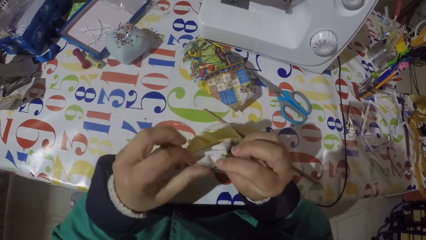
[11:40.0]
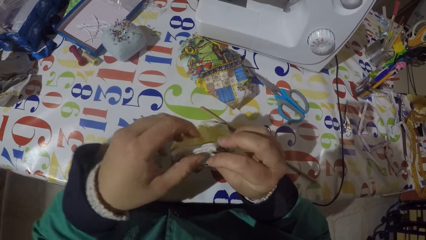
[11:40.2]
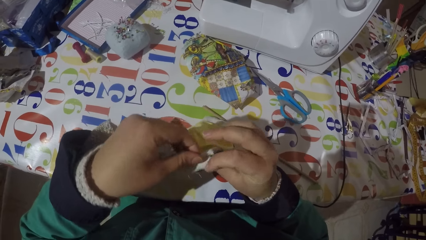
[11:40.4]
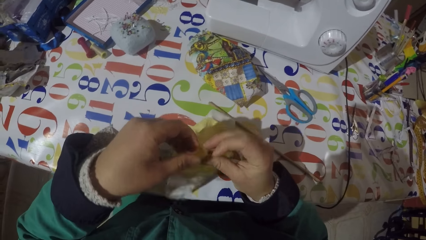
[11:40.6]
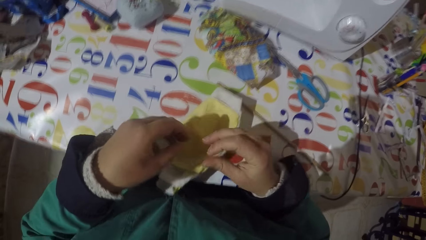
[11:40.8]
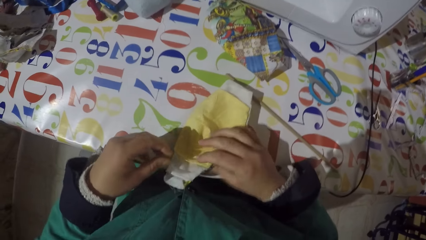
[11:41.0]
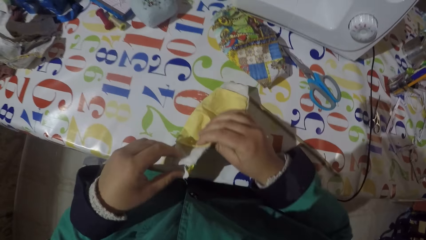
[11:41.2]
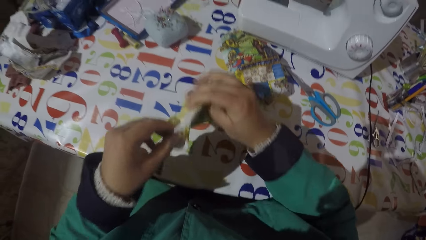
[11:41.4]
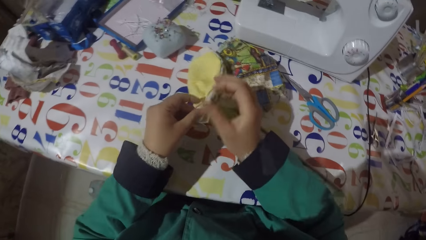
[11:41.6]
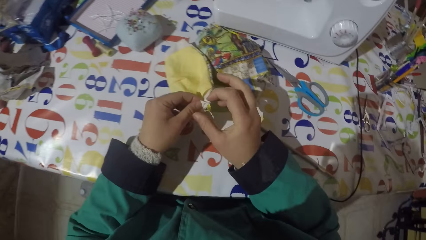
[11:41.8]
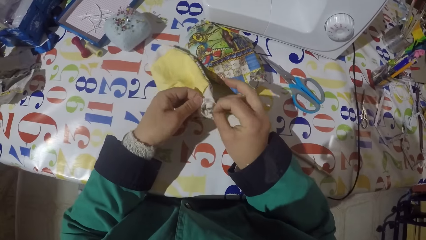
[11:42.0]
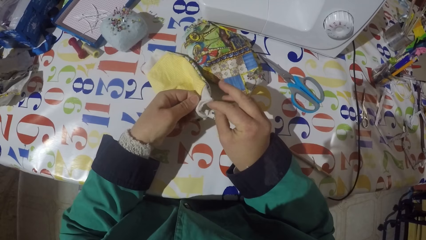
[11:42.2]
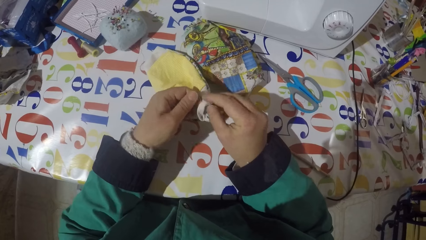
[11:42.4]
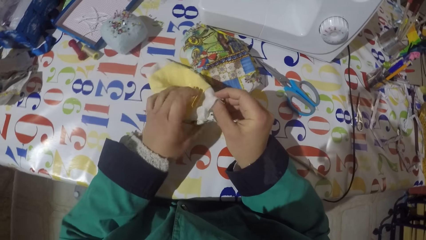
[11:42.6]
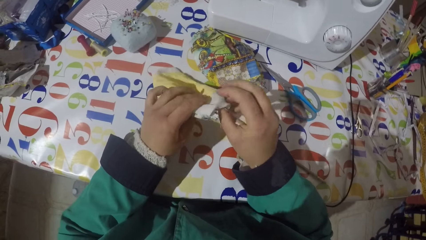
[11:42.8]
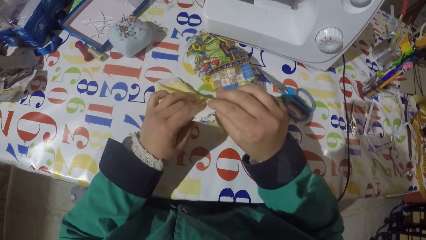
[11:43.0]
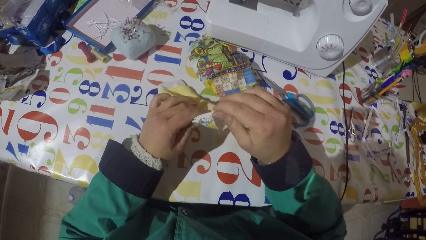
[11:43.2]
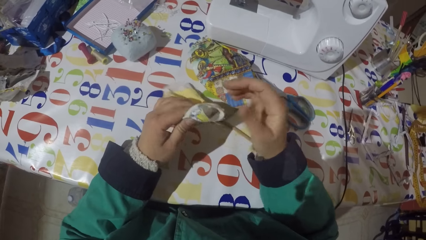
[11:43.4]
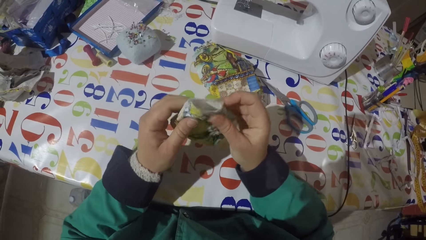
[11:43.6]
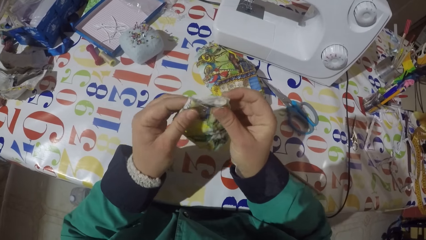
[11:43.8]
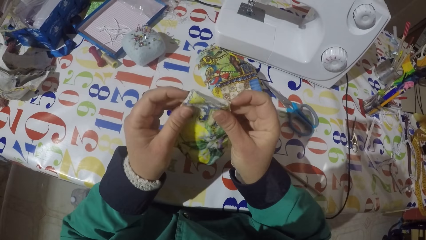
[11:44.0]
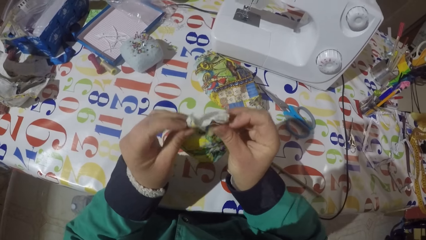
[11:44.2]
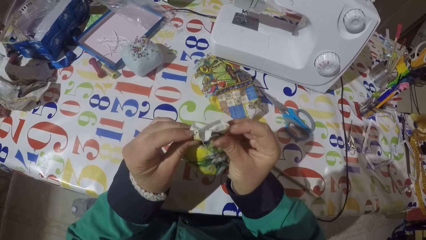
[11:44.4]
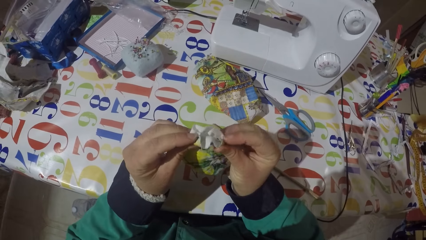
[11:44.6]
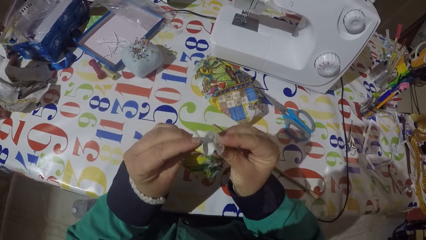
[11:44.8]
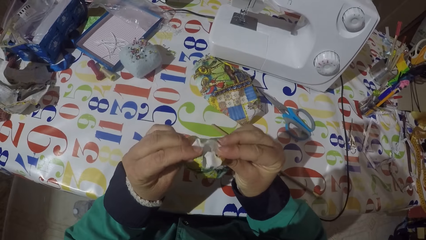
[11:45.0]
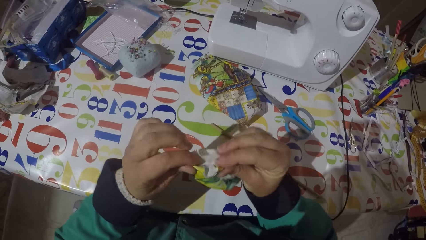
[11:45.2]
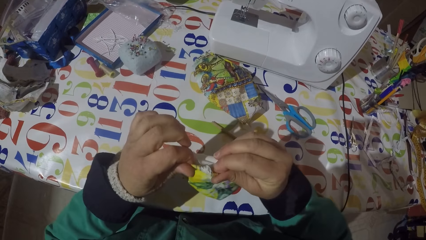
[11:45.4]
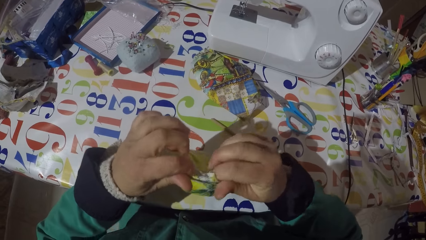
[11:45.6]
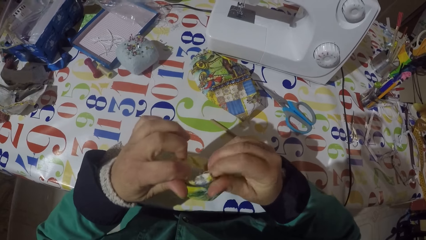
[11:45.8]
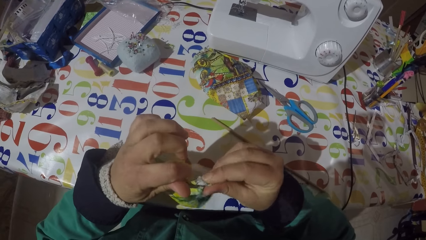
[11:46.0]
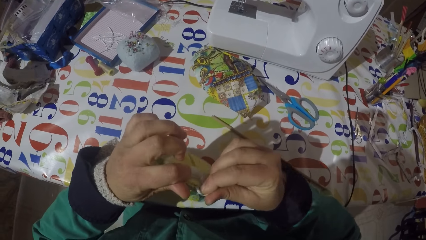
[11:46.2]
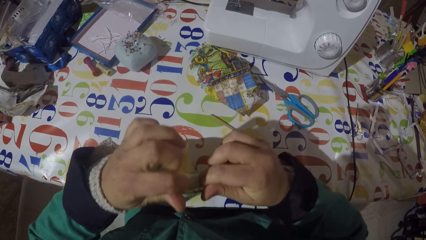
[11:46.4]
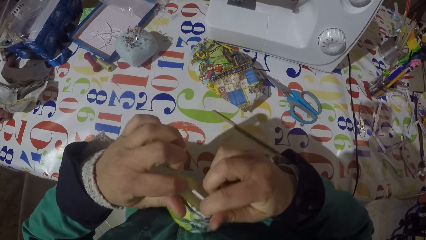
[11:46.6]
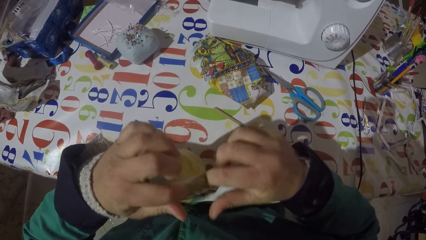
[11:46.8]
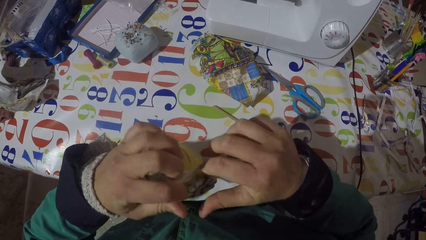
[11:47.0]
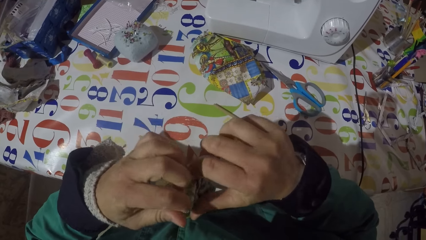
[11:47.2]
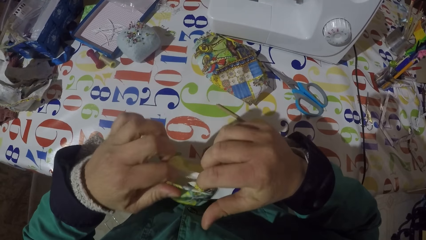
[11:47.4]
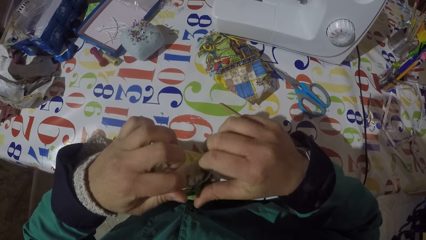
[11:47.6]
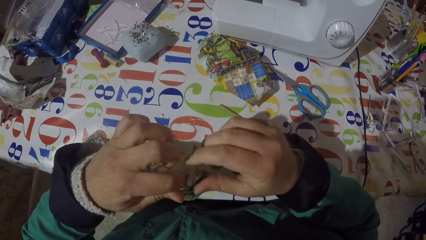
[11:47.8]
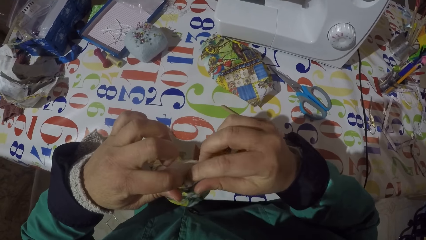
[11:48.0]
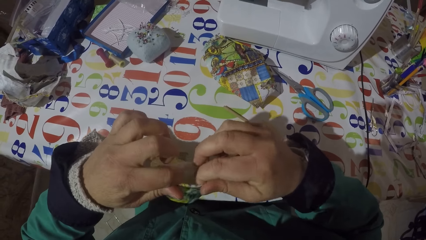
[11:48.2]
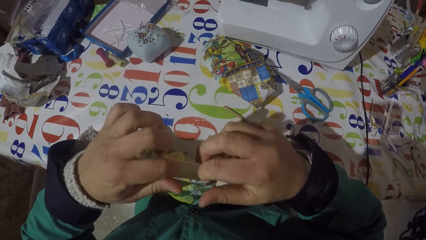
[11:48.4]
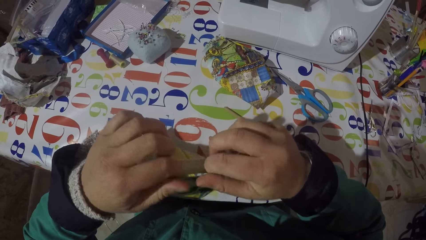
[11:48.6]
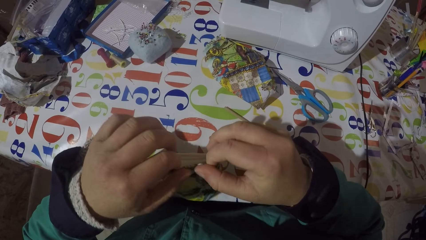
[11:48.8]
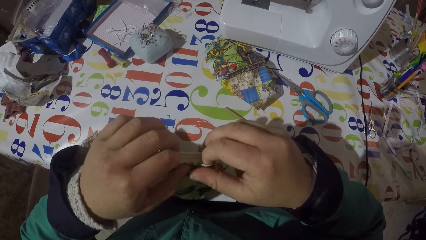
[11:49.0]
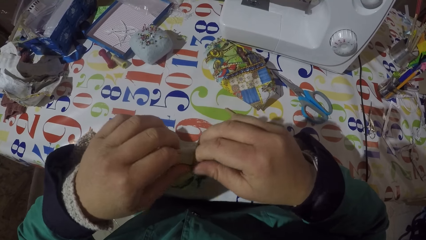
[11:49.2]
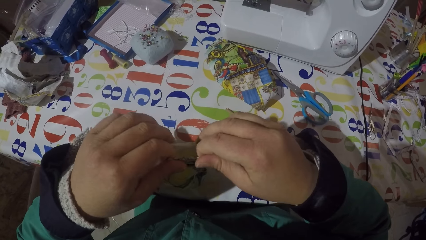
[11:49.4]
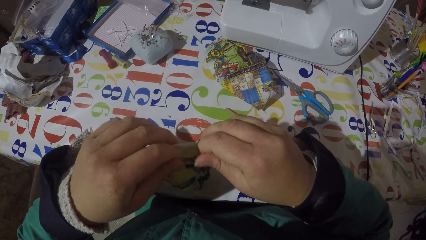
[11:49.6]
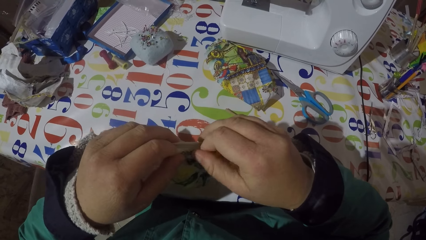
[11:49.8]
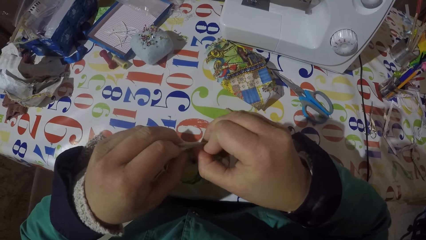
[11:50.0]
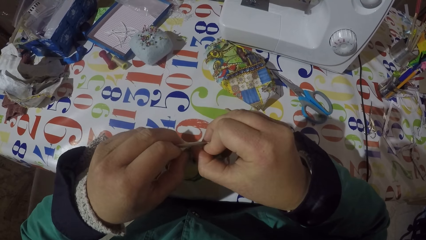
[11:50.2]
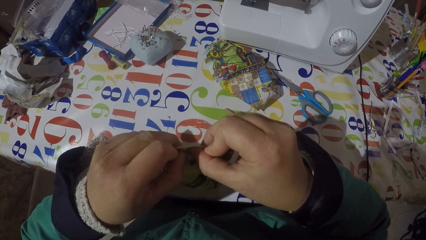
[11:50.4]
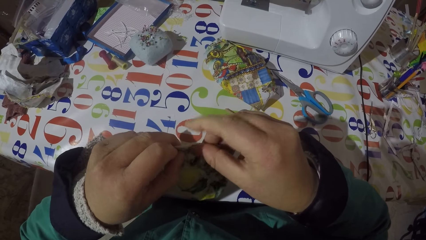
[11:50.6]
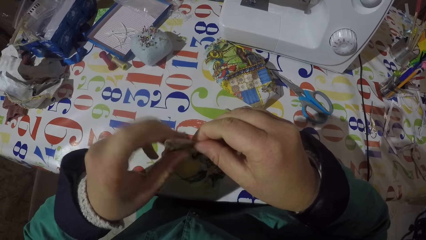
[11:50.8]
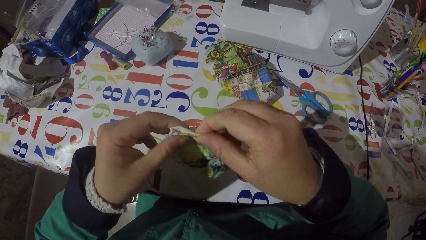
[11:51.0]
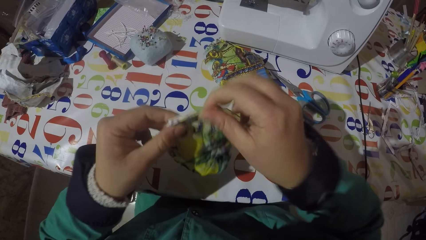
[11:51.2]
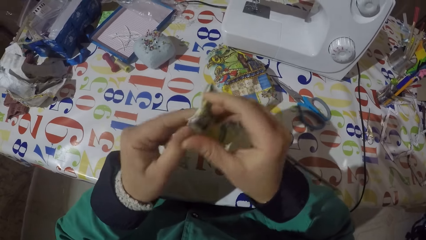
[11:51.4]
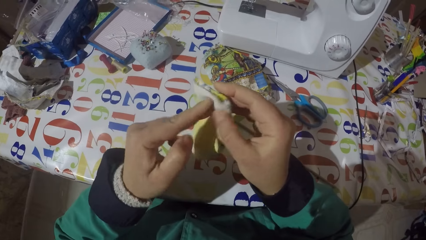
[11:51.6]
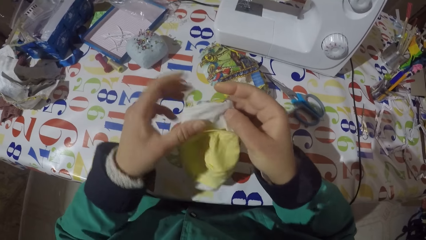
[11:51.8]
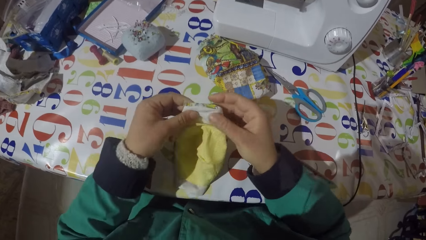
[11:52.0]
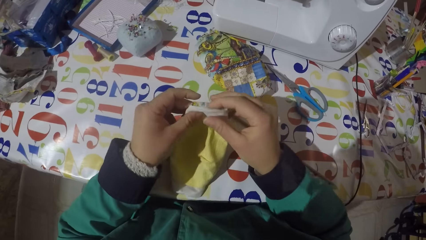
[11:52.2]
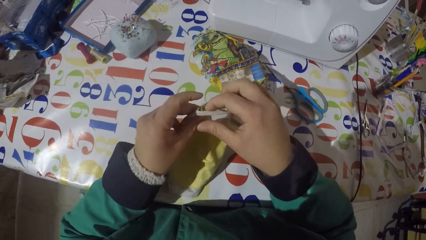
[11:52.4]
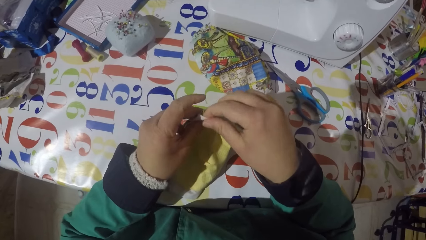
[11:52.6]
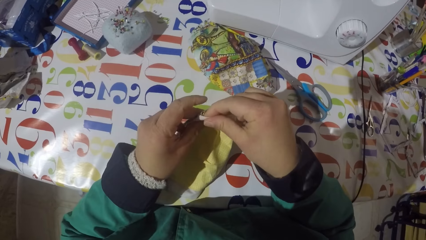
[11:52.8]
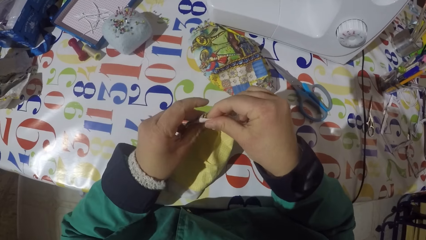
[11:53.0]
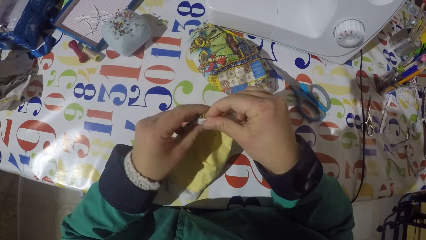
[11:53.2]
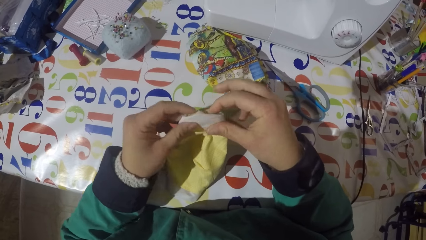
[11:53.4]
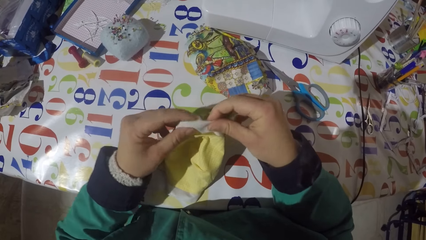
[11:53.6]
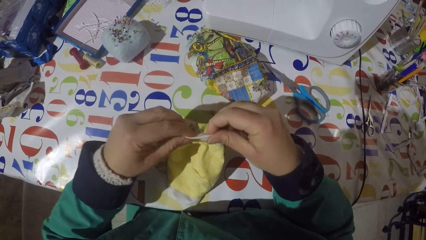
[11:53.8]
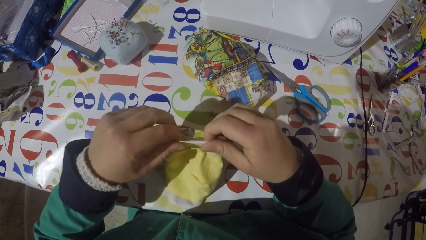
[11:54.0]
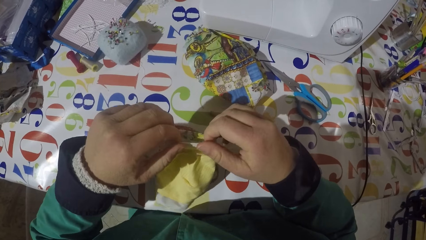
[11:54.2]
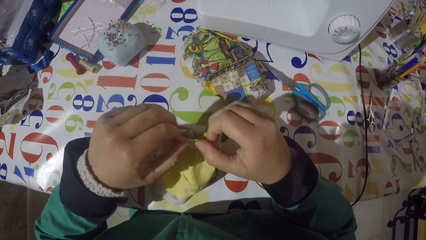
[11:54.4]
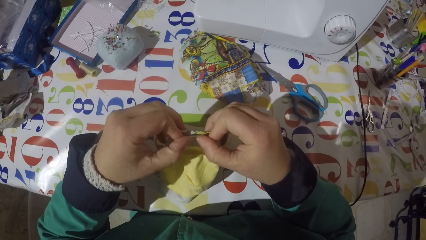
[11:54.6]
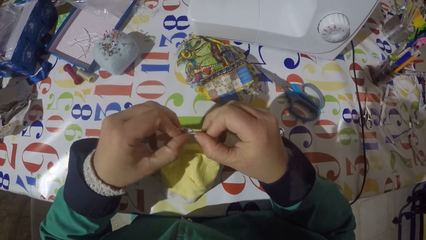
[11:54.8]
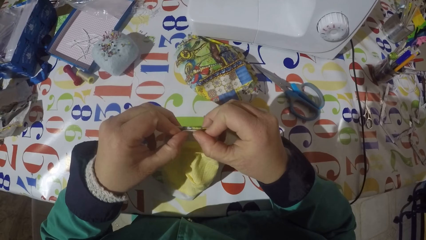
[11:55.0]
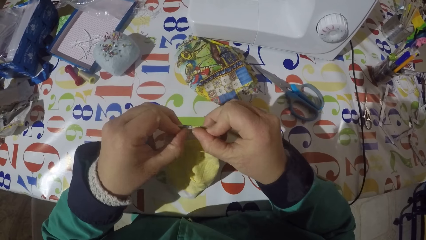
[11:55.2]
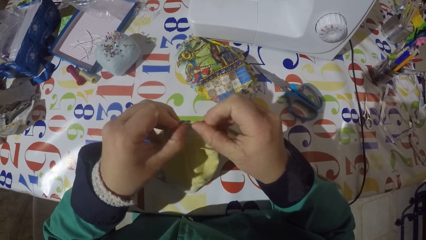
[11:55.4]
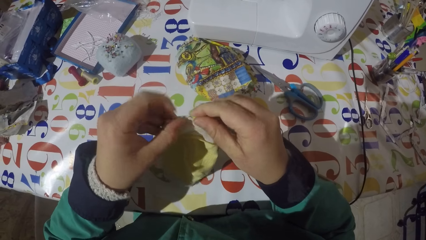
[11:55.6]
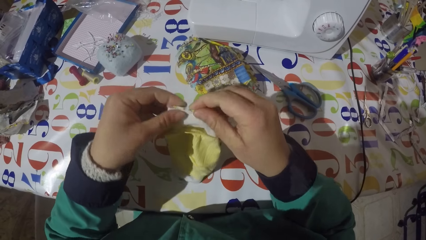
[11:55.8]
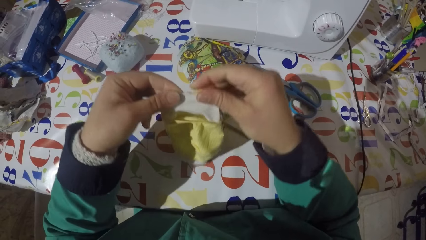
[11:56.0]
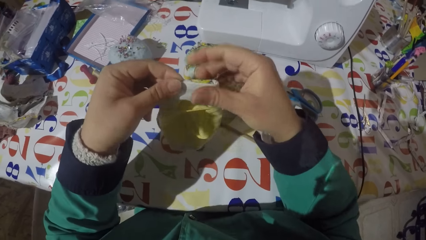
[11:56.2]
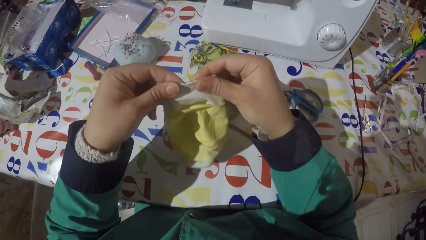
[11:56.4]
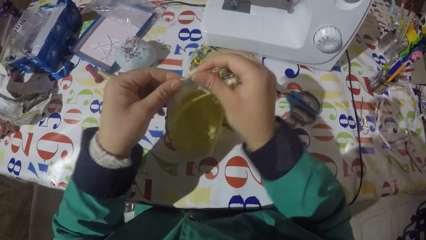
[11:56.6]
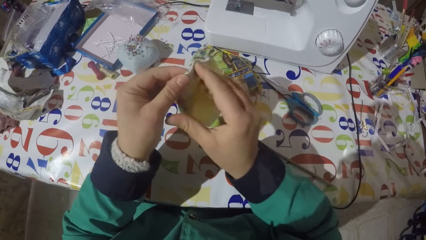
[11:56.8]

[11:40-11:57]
The camera wearer drops the piece of garment on the table. They pick a piece of garment from the table, fold the piece of garment, turn the piece of garment and align the piece of garment.
